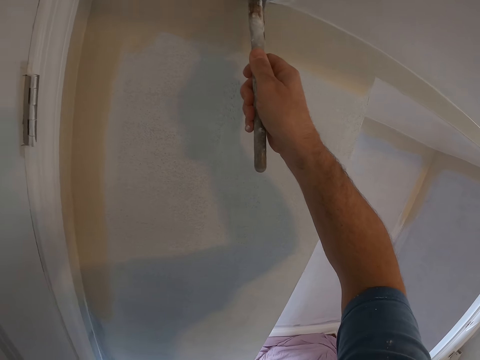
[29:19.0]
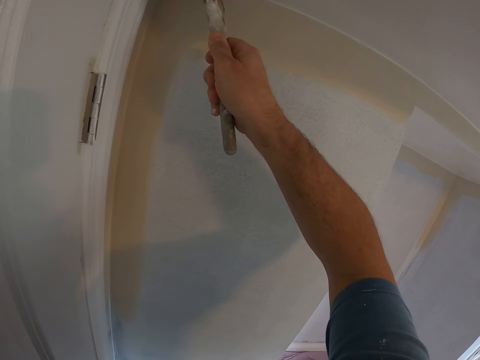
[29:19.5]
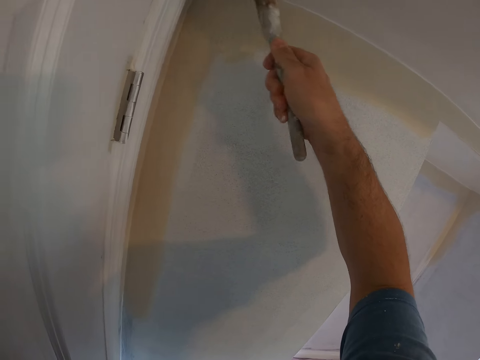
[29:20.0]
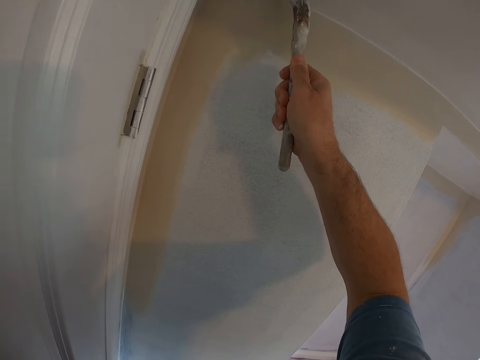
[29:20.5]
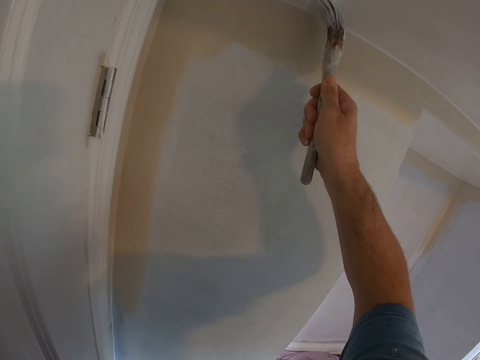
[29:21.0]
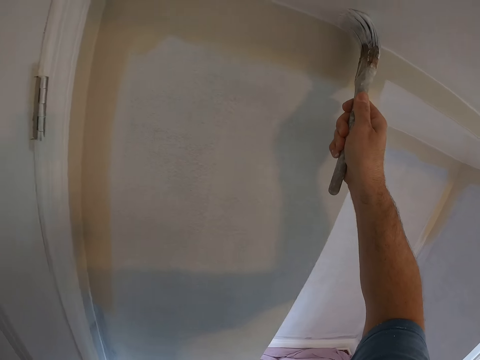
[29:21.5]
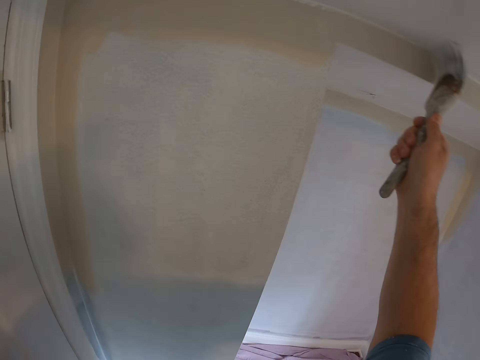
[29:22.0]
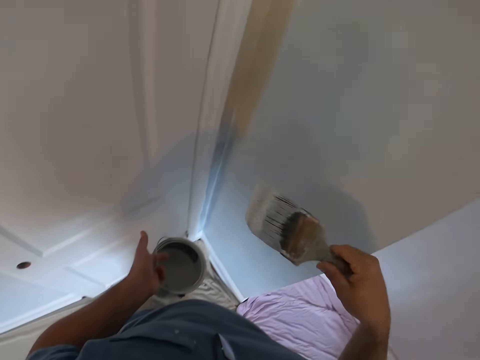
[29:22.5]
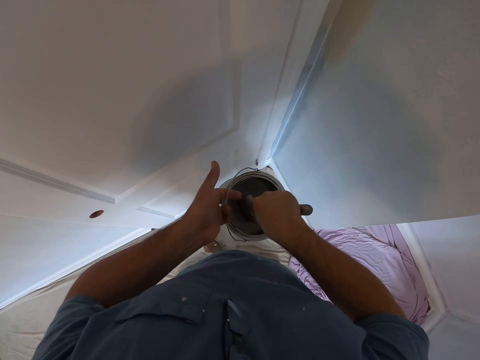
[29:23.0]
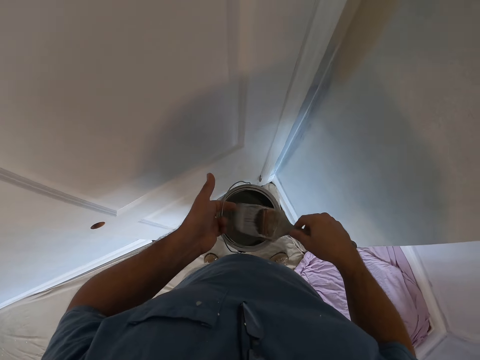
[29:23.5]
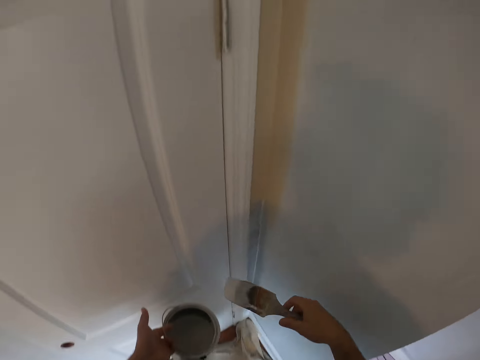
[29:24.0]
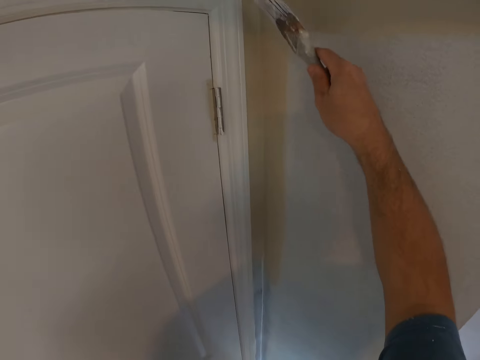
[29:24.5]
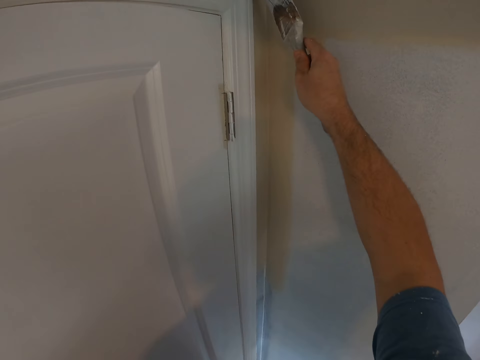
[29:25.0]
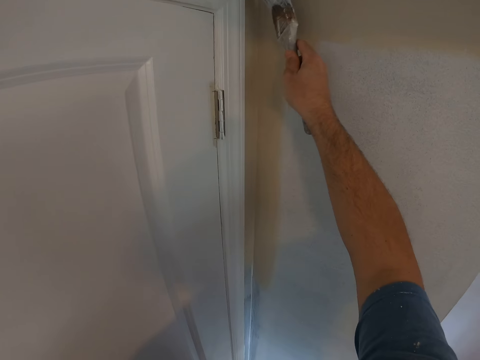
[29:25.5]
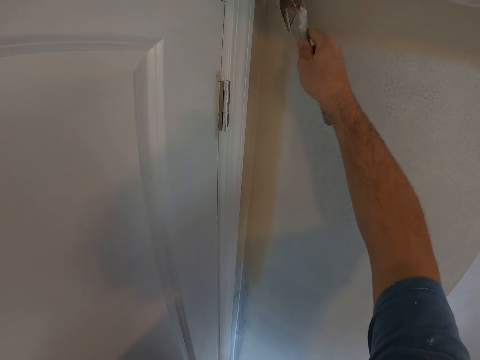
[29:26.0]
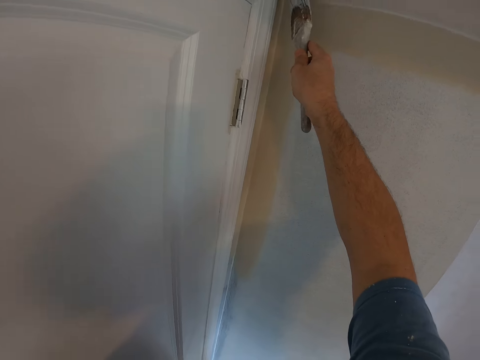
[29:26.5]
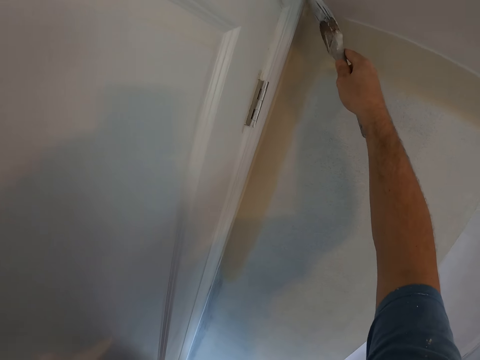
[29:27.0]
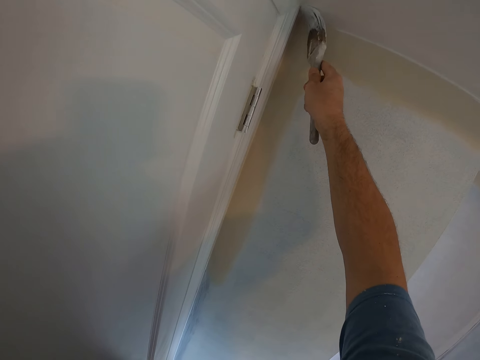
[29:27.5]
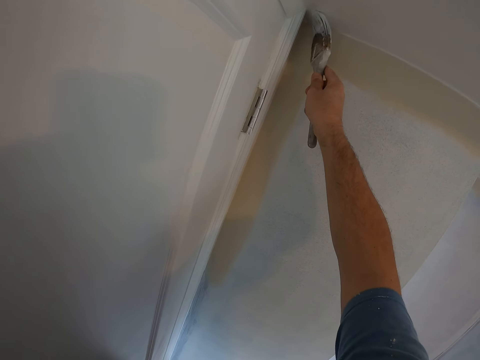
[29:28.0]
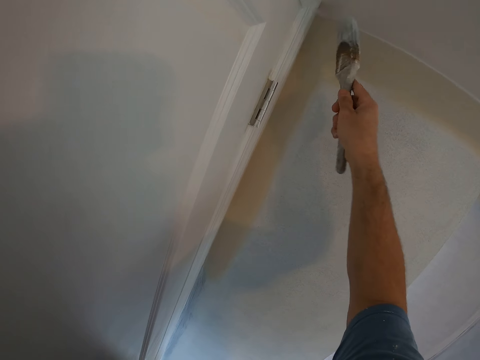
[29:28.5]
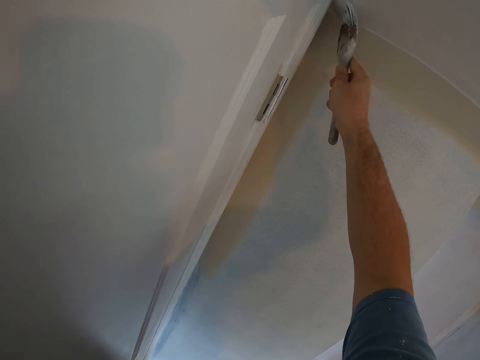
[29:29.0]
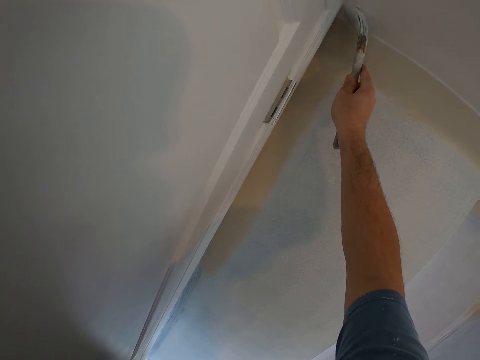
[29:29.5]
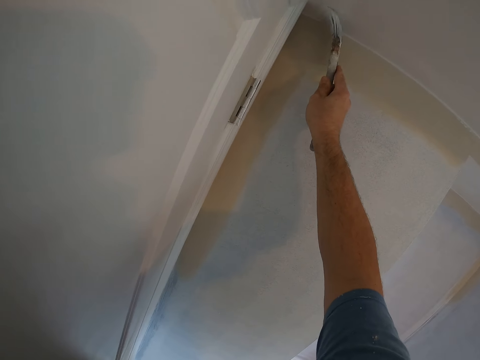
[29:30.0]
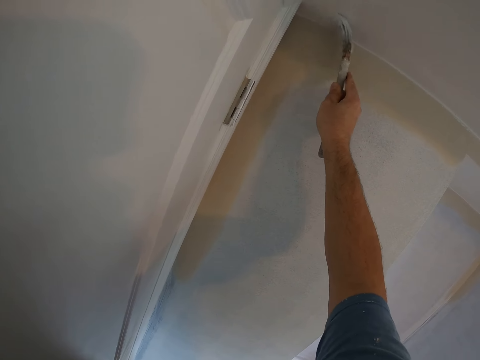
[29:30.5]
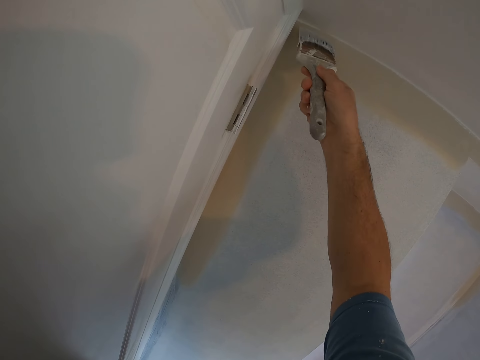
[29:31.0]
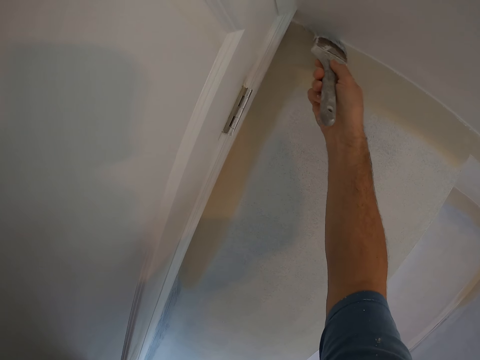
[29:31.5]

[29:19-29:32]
The camera wearer dips the paintbrush in the paint can, wipes the paintbrush on the paint can and paints the ceiling with the paintbrush.

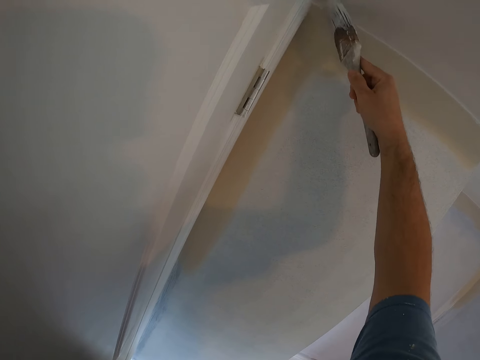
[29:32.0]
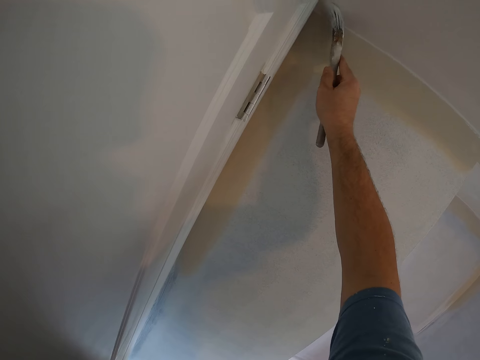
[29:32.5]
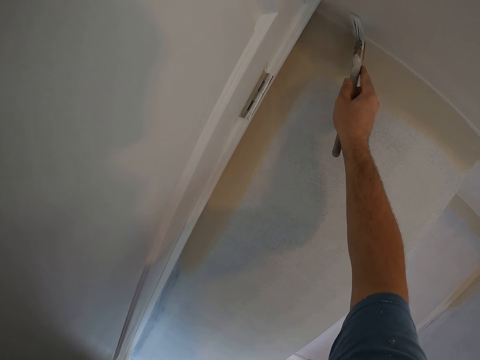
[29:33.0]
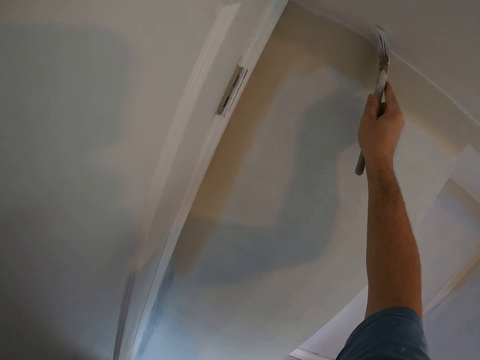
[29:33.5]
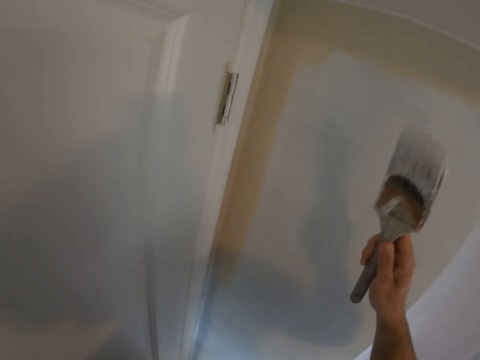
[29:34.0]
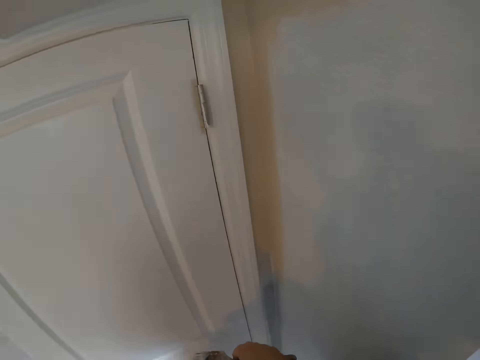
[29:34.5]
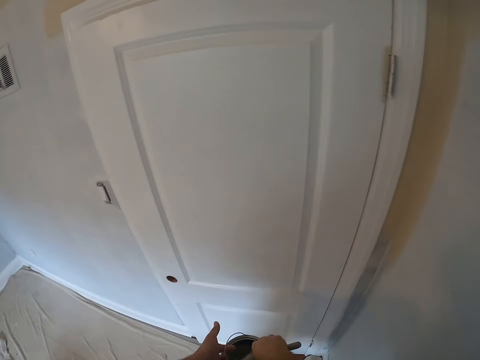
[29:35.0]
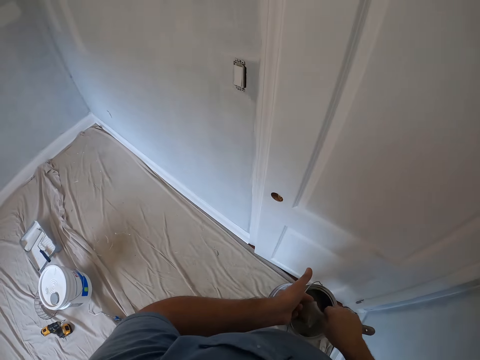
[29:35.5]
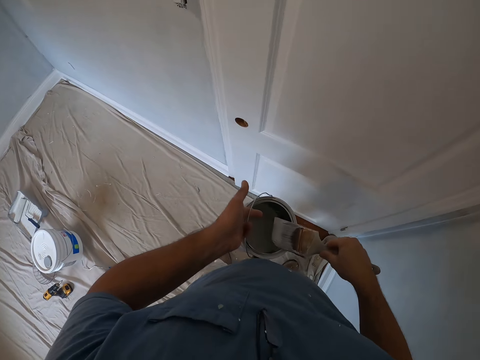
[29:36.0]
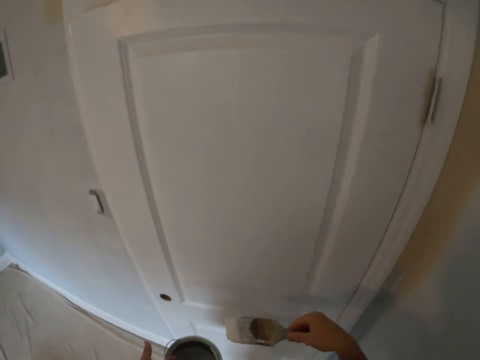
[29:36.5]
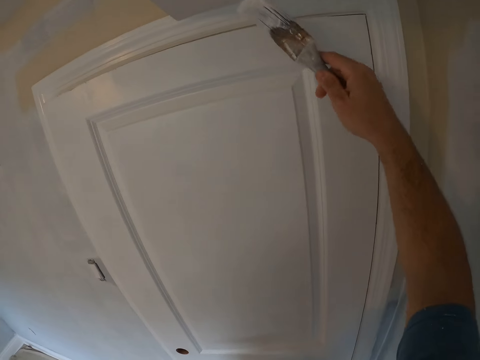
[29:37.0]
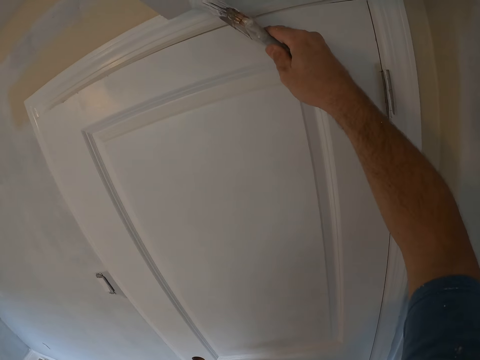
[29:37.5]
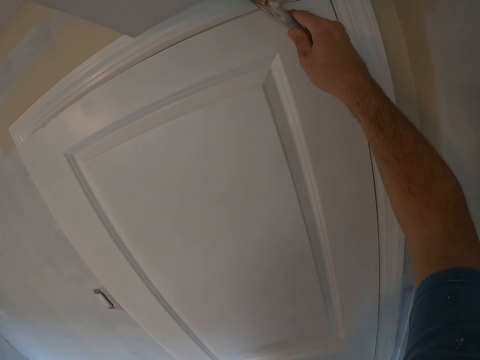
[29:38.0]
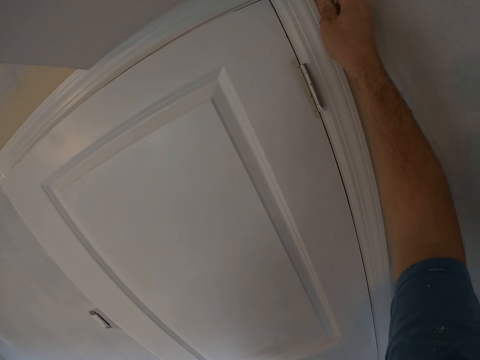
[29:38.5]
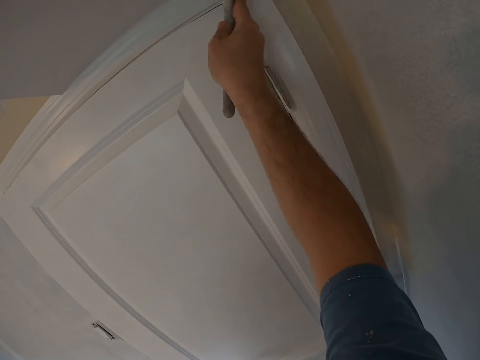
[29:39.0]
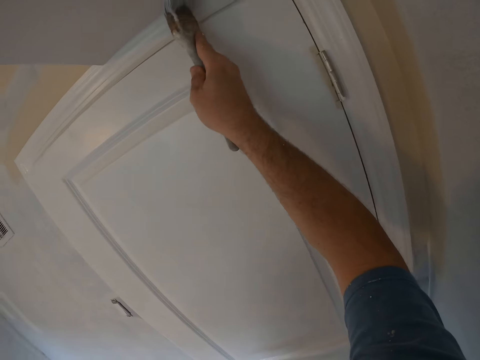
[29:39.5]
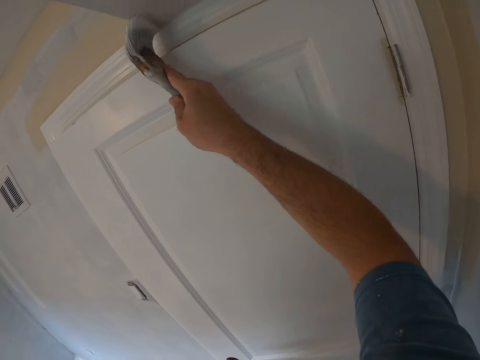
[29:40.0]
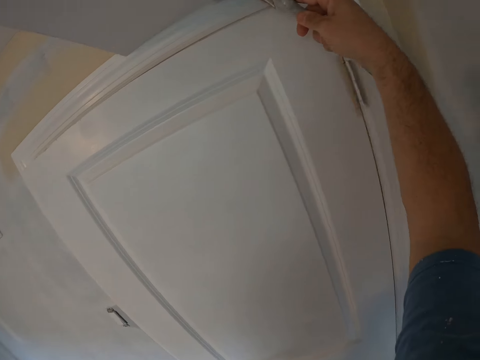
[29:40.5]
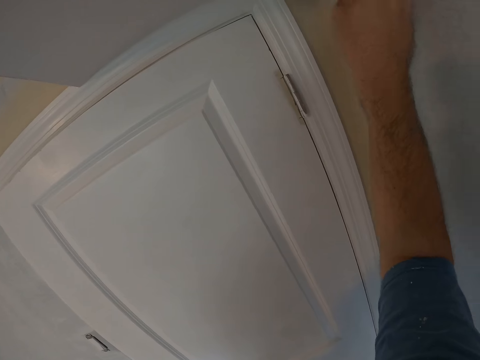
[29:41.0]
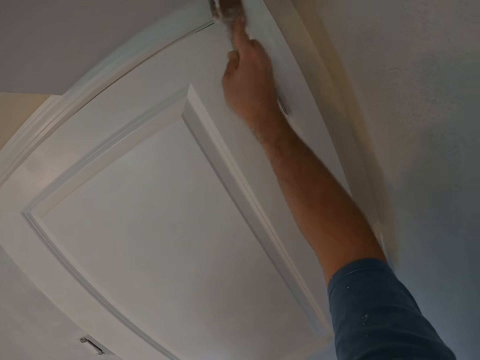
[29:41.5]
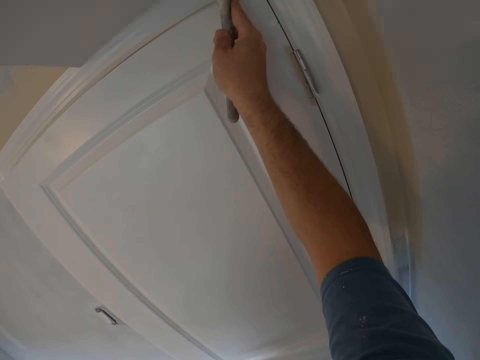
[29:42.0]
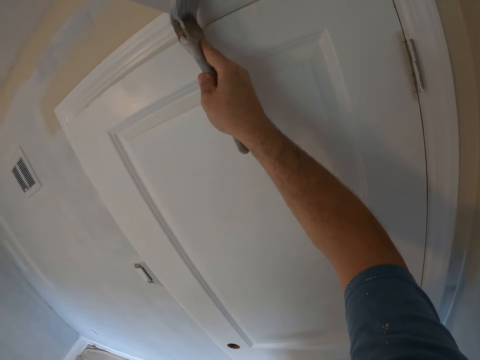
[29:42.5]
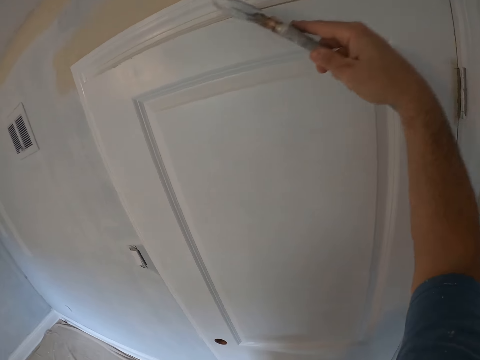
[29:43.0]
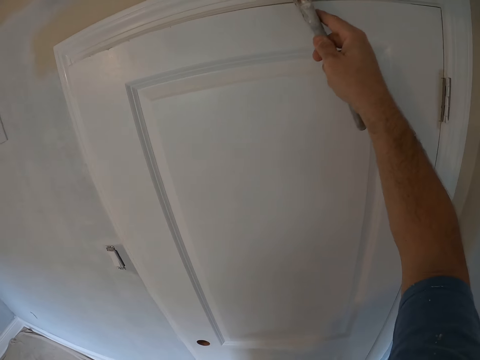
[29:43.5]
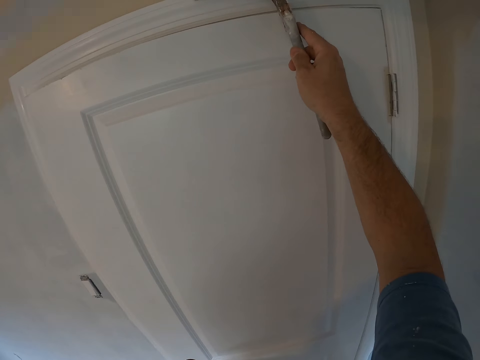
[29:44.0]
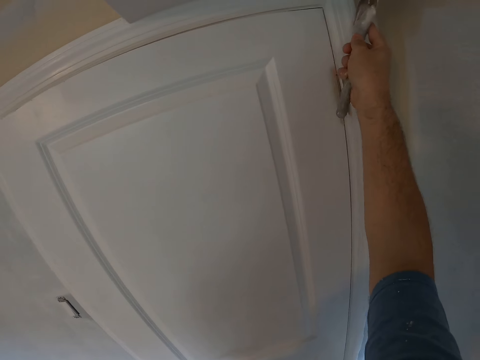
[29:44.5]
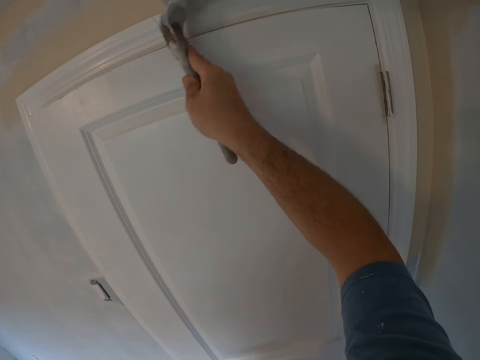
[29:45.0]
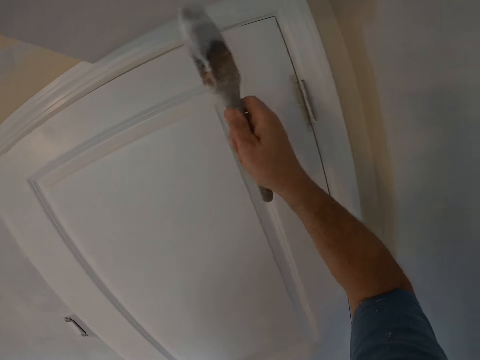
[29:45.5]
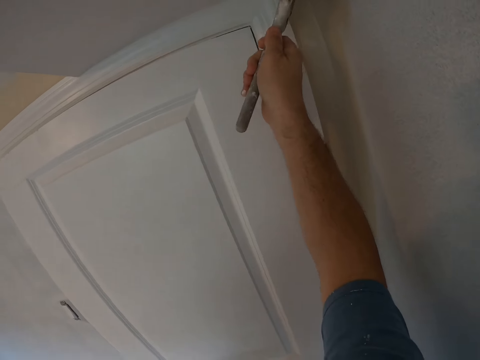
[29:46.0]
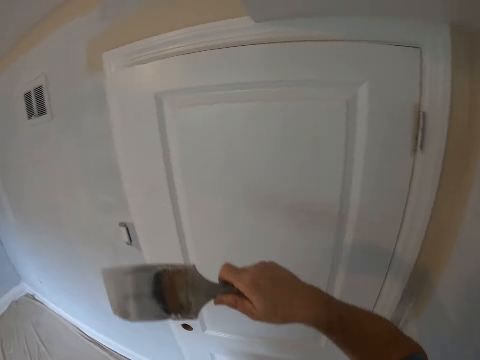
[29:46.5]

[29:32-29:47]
The camera wearer dips the paintbrush in the paint can. They paint the ceiling with the paintbrush.
